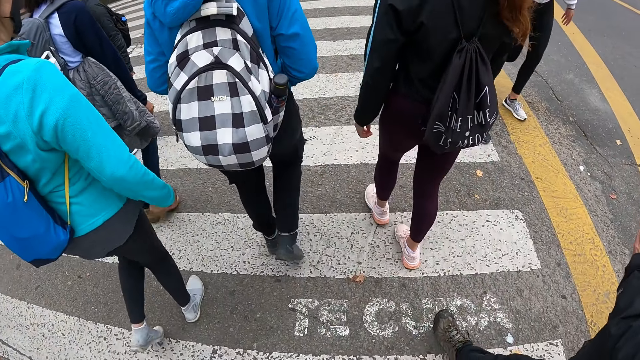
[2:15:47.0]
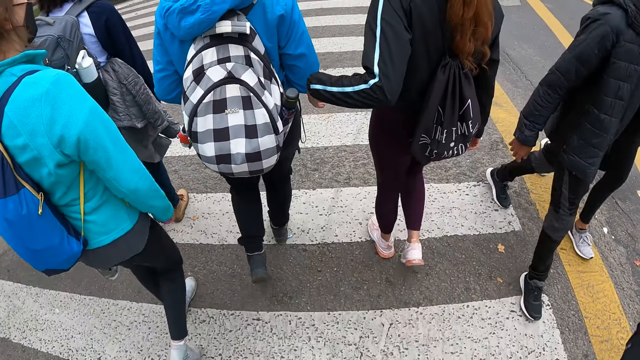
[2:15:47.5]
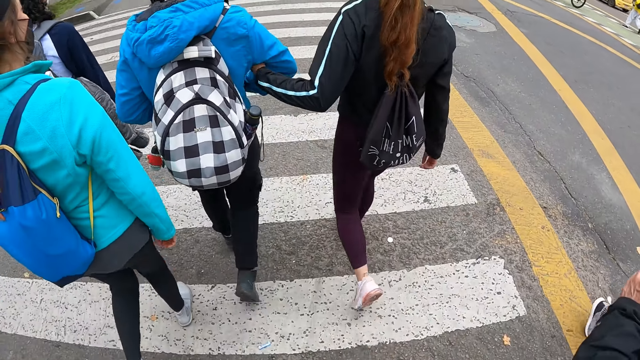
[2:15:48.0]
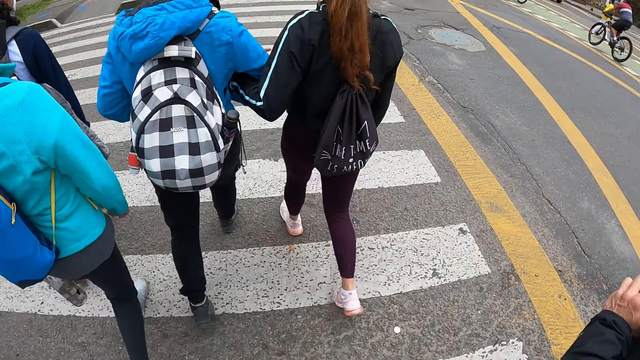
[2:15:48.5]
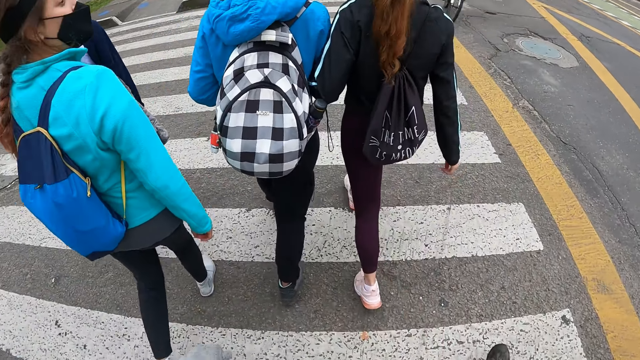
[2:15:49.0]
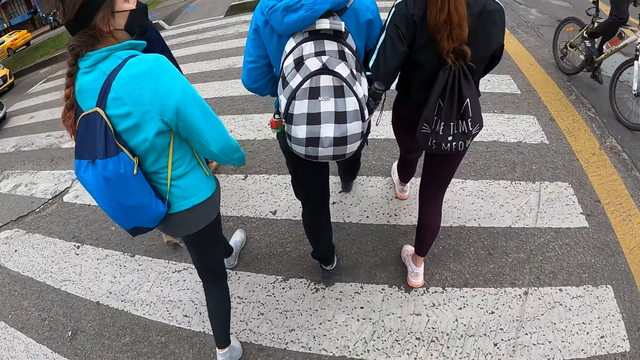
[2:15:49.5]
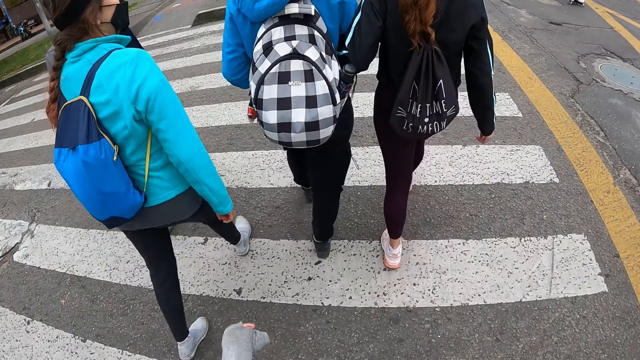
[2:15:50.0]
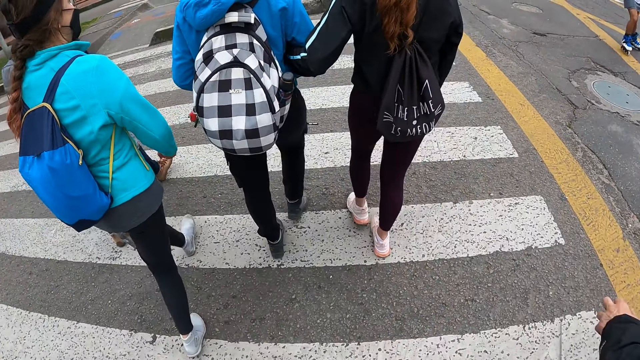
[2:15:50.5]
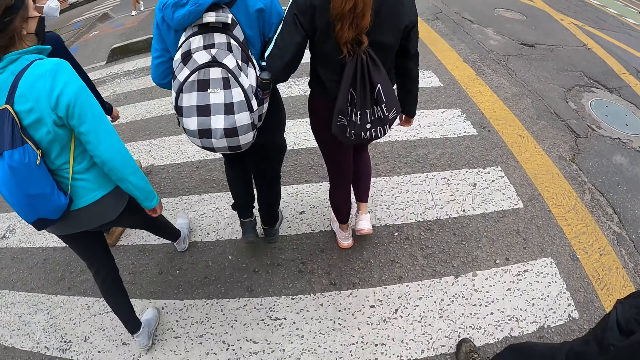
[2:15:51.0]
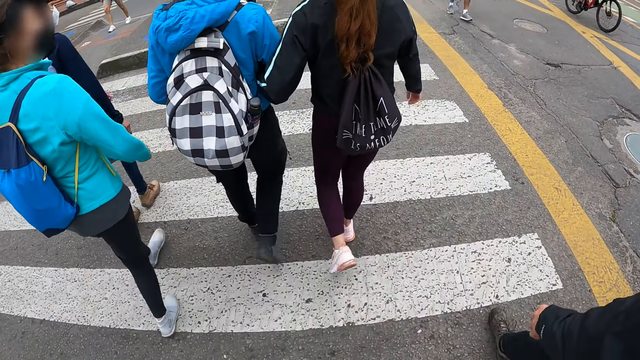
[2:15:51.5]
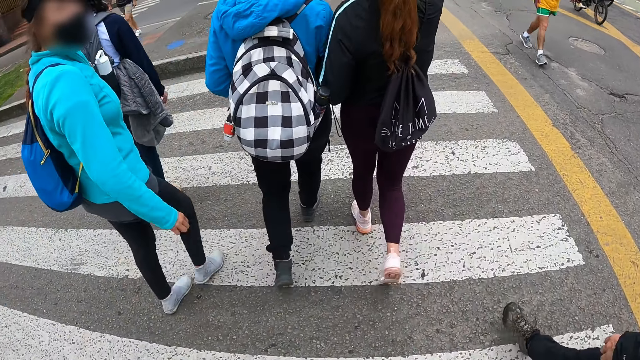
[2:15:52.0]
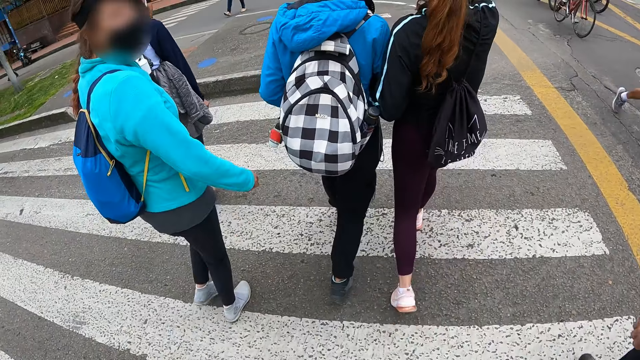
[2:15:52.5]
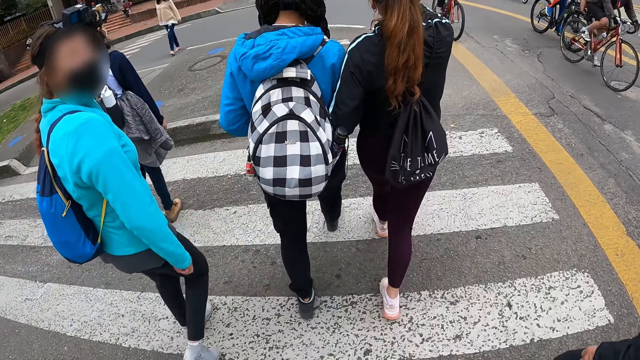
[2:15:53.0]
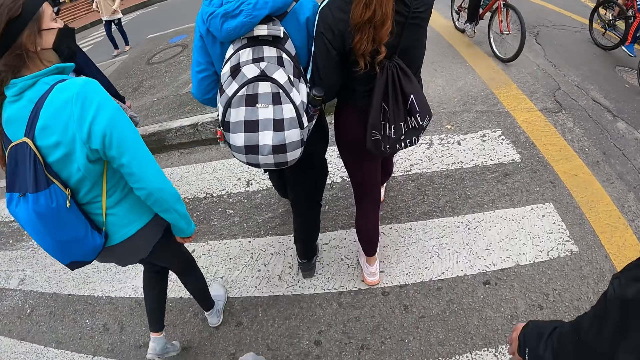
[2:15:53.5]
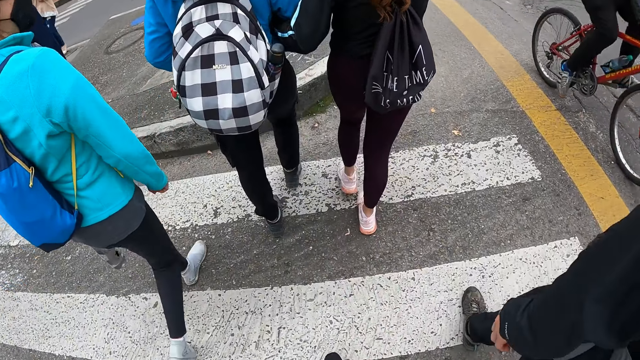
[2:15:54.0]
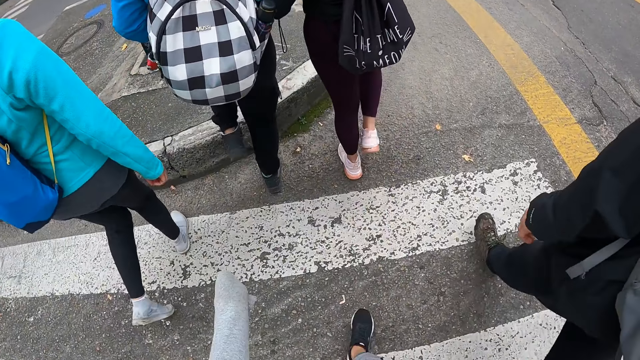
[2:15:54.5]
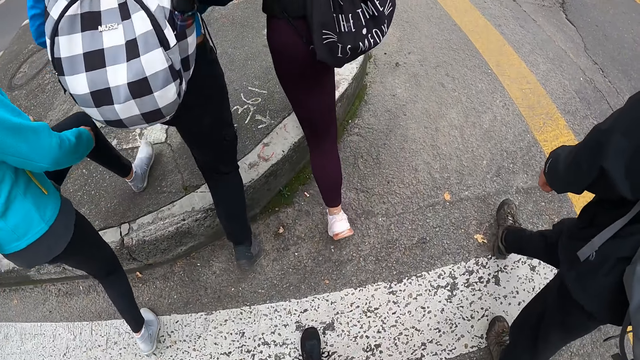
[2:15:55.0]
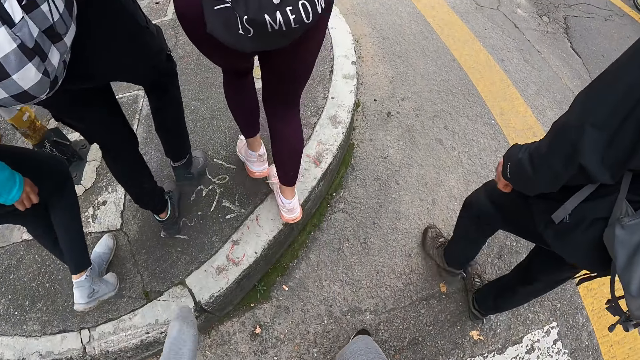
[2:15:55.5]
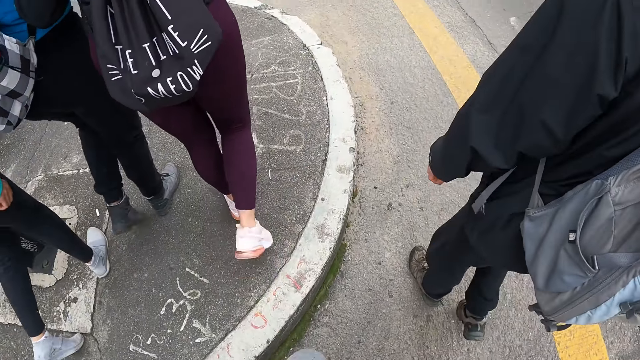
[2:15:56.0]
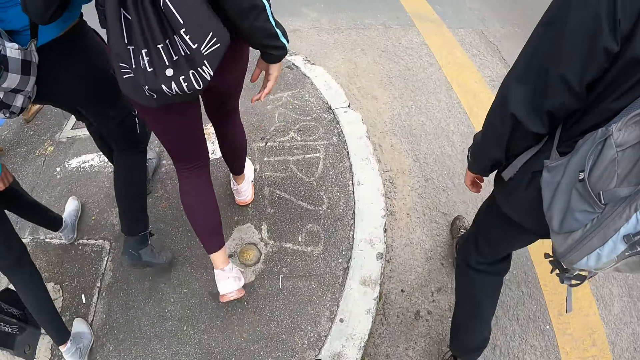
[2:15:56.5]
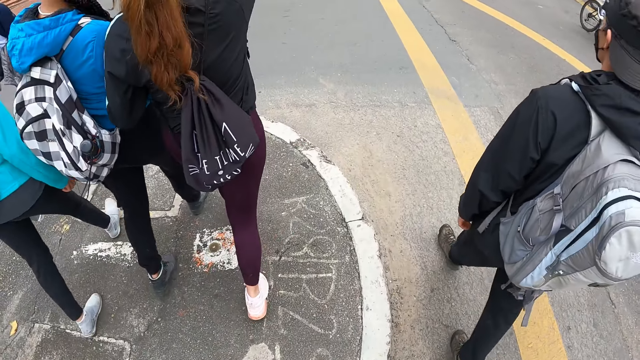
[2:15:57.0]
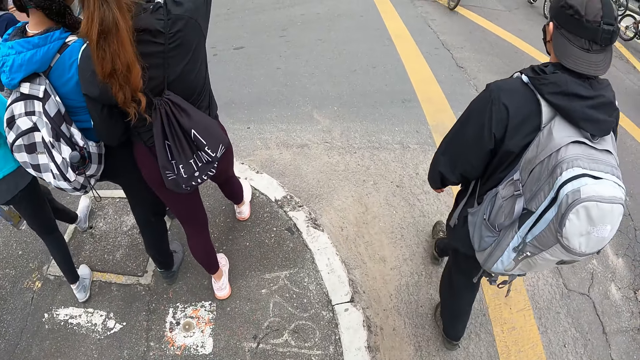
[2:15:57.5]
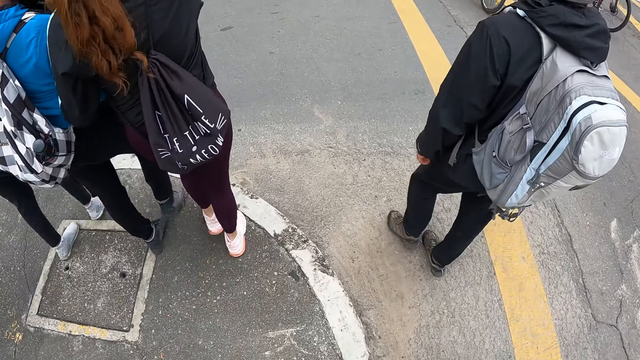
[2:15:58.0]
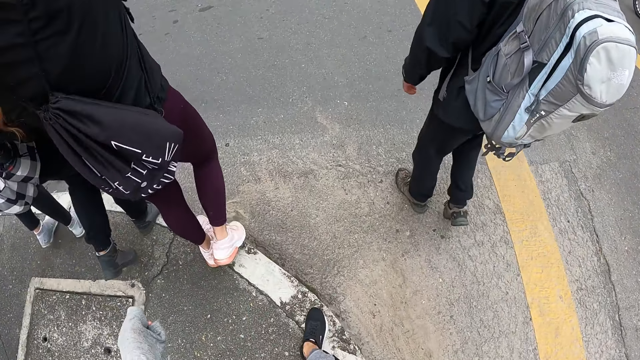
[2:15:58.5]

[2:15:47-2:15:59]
The camera wearer crosses the zebra crossing. A woman holds another woman's hand. The first woman puts her left hand in the other woman's right arm. The camera wearer walks along the zebra crossing. A person turns around. The camera wearer walks on the road. The first woman drops the right hand and raises the right hand.

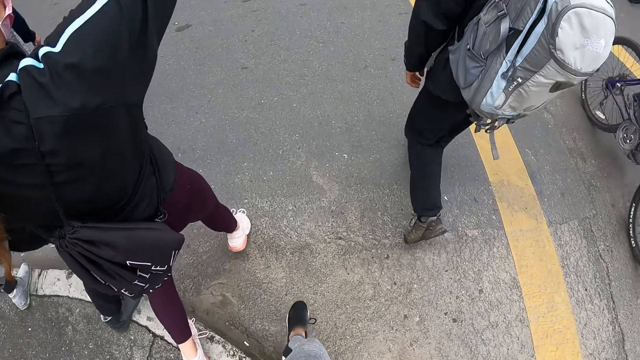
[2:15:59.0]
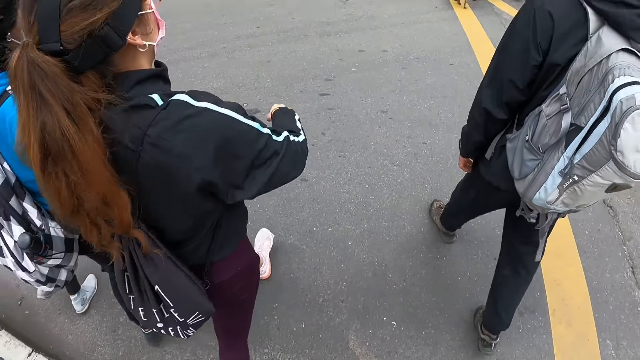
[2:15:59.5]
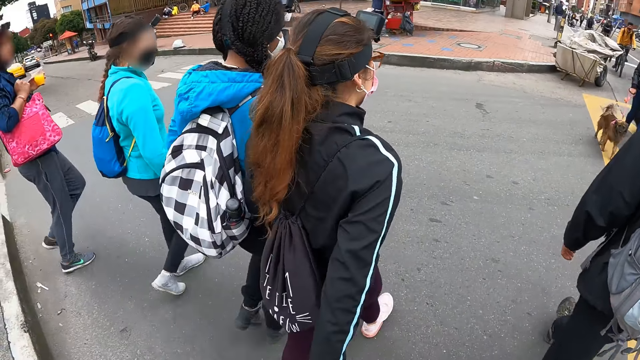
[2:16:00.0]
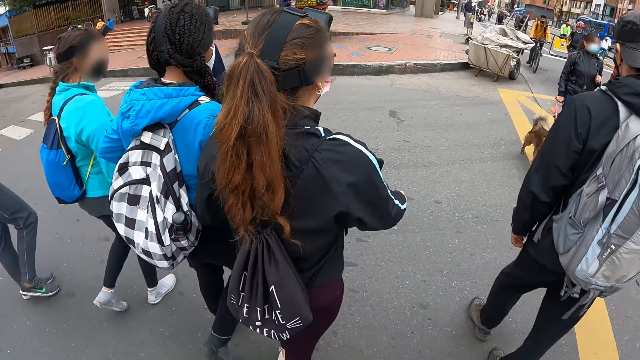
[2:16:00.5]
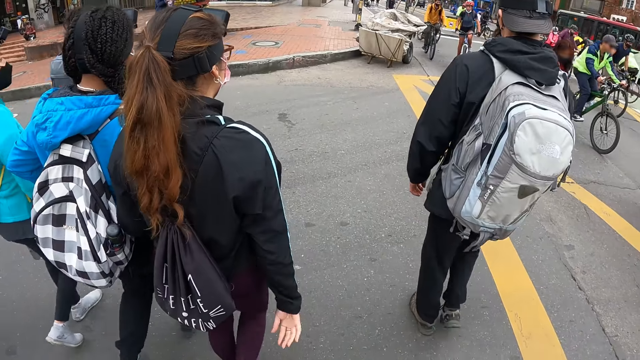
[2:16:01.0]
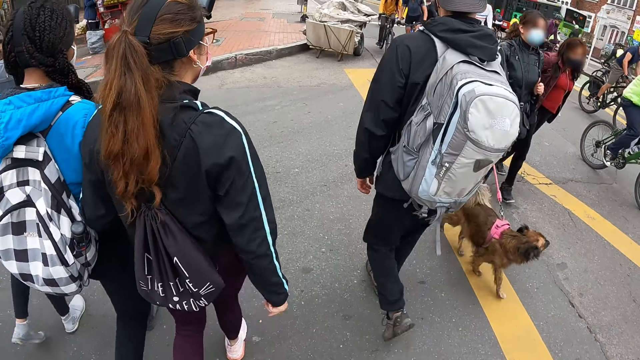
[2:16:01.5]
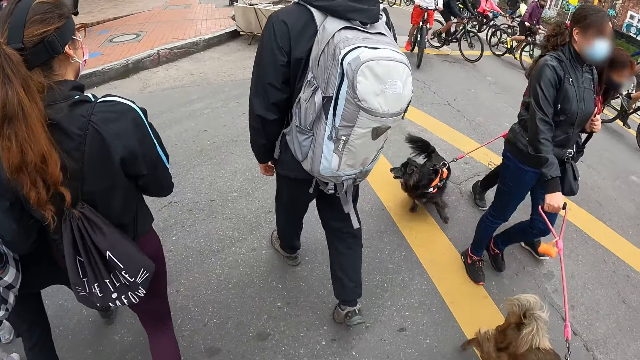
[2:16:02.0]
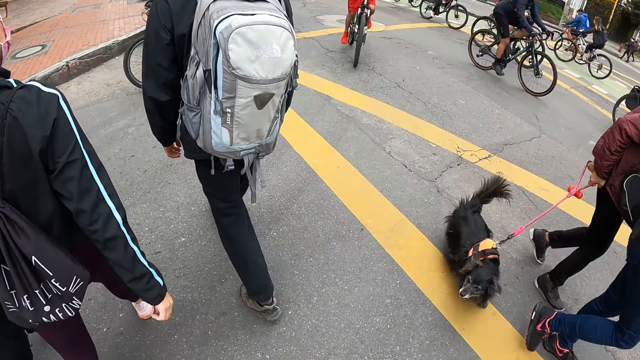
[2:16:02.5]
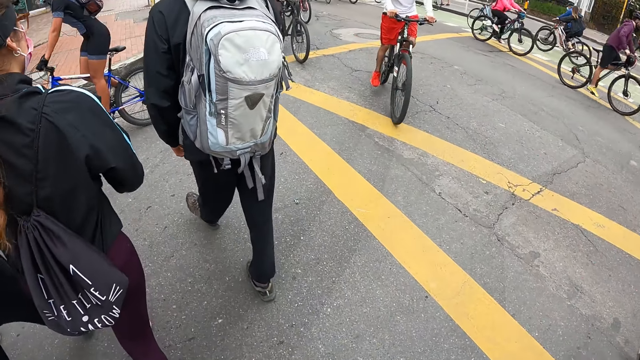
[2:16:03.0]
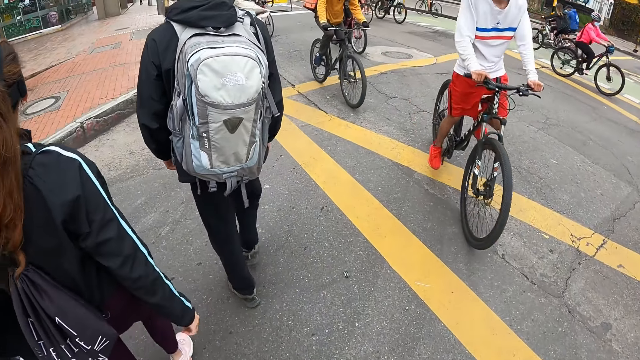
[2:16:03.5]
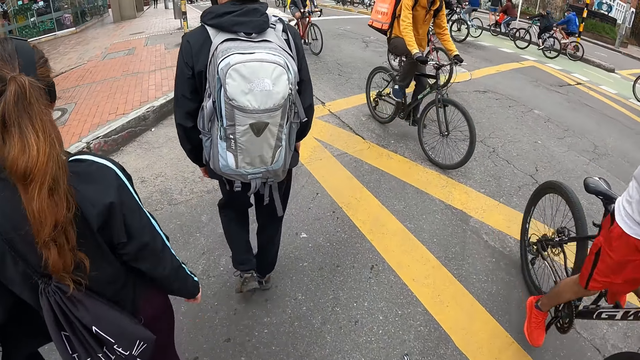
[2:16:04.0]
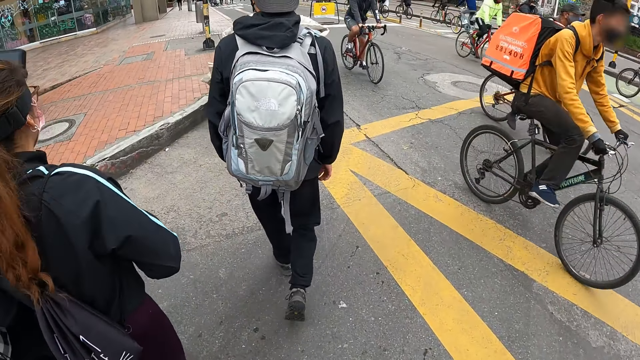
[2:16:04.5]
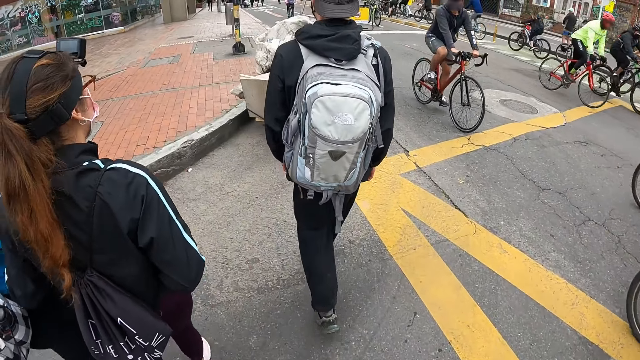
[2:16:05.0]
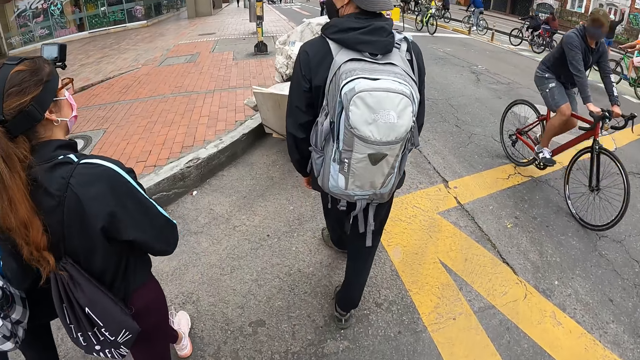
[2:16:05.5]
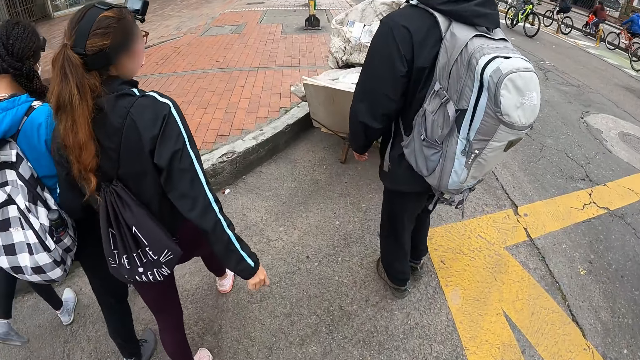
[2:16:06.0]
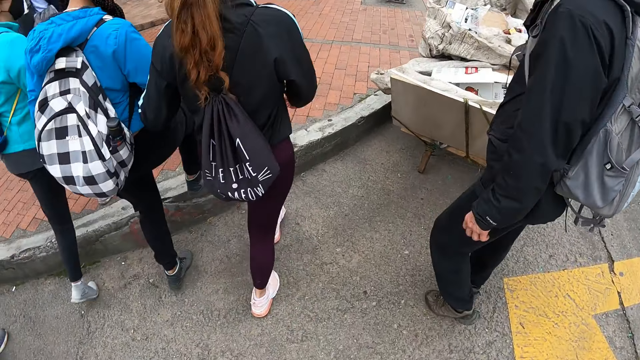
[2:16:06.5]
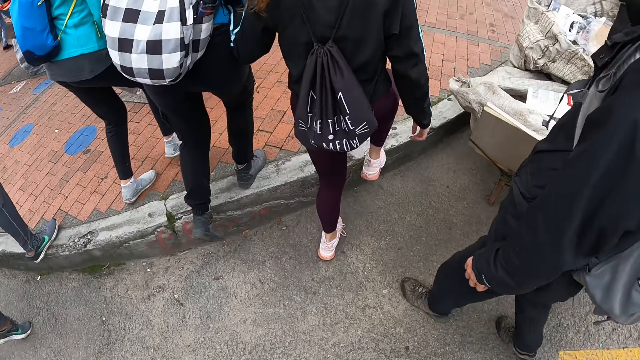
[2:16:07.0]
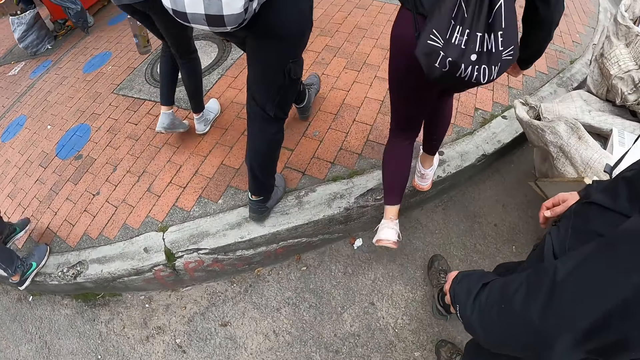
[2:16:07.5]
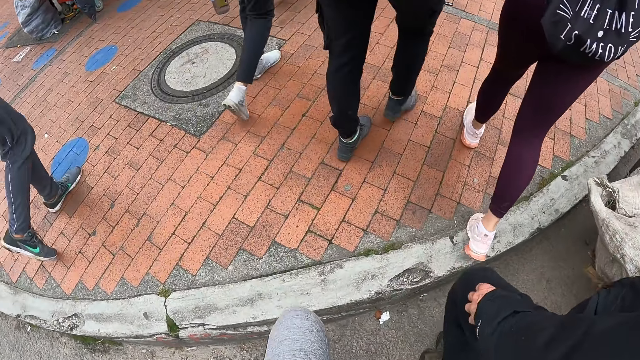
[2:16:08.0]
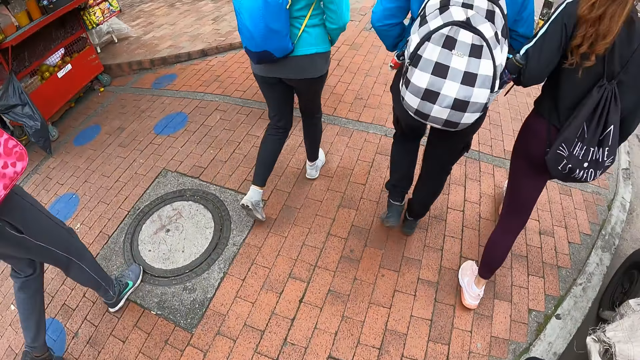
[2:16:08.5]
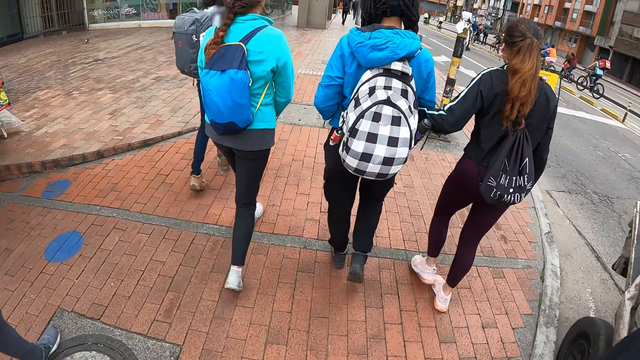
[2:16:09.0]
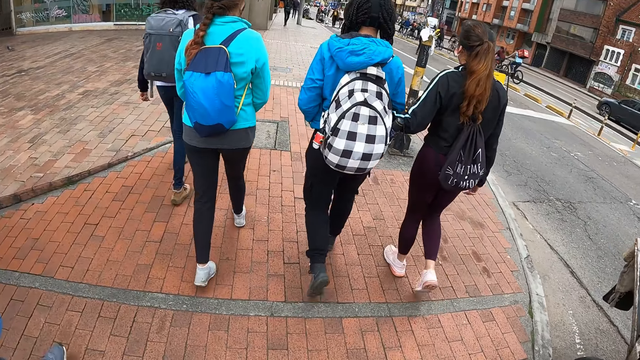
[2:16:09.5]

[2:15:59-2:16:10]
A person drops the right hand. The person, another person and a third person cross the road. The camera wearer walks along the road. A fourth person turns back and walks beside the camera wearer.
